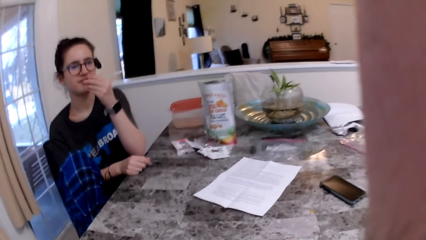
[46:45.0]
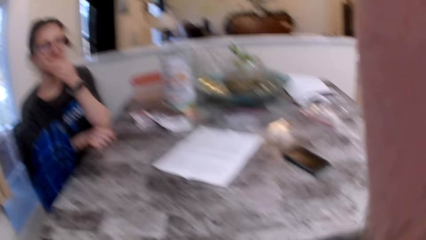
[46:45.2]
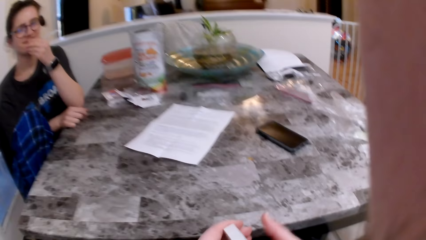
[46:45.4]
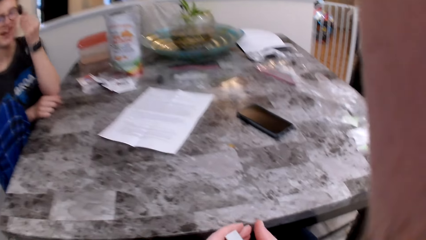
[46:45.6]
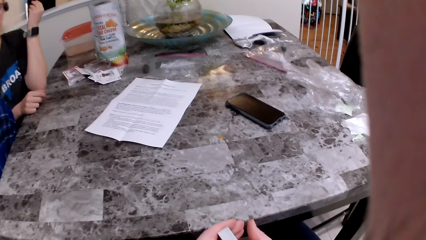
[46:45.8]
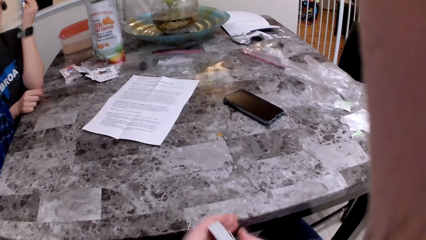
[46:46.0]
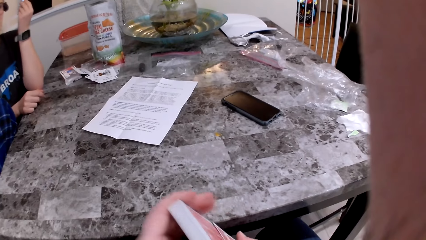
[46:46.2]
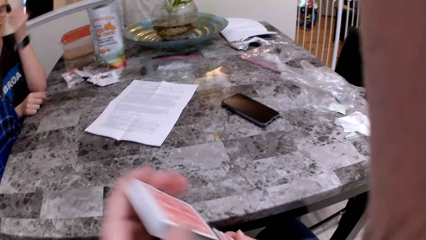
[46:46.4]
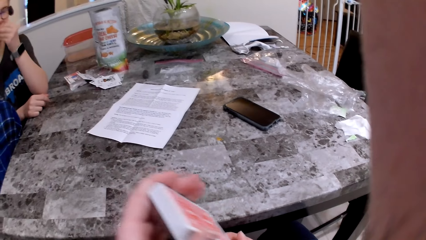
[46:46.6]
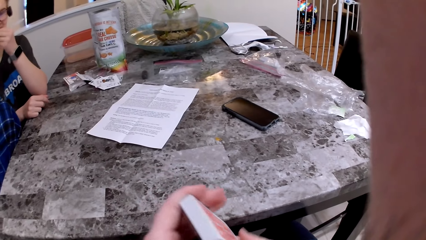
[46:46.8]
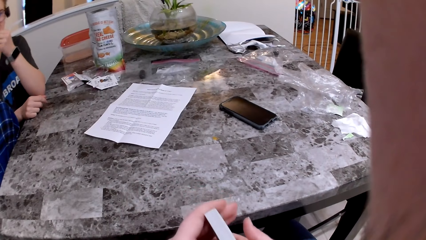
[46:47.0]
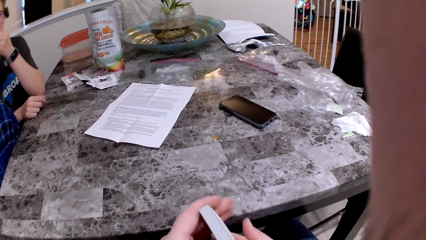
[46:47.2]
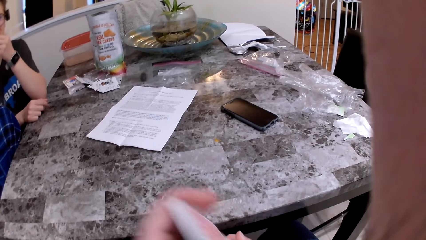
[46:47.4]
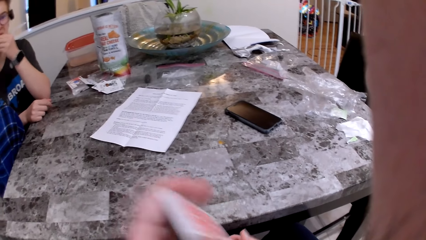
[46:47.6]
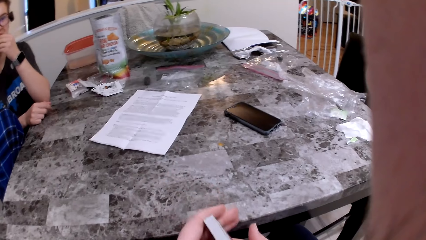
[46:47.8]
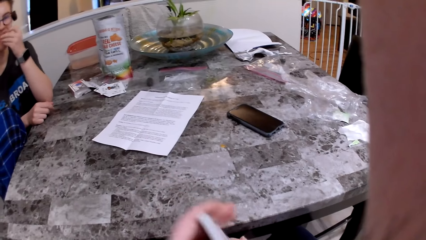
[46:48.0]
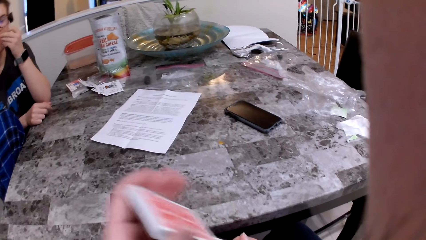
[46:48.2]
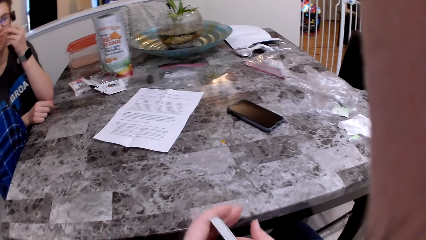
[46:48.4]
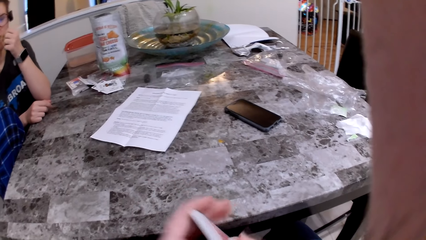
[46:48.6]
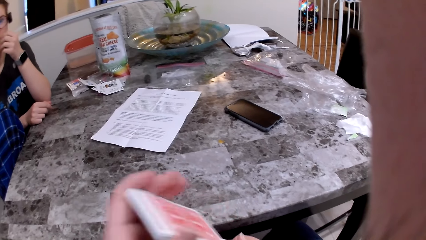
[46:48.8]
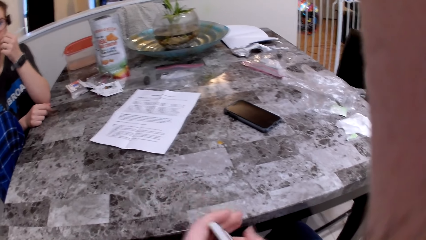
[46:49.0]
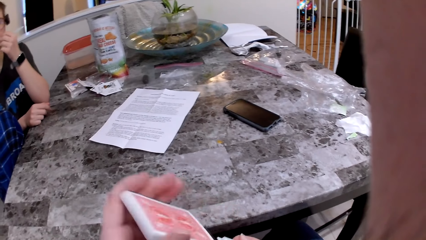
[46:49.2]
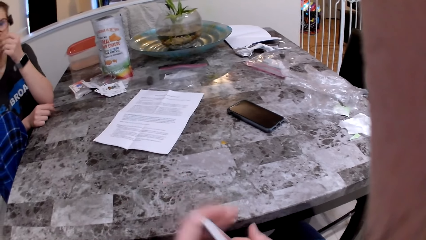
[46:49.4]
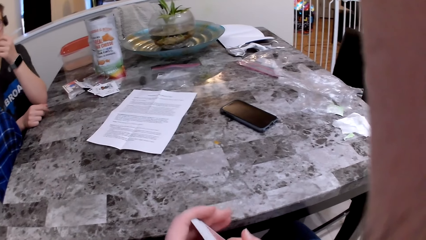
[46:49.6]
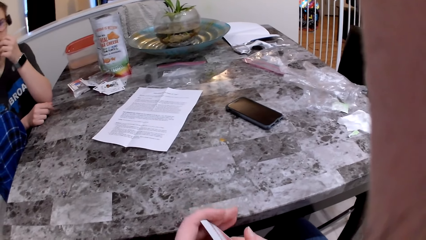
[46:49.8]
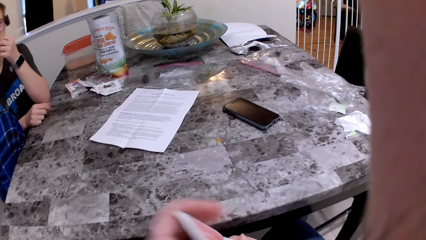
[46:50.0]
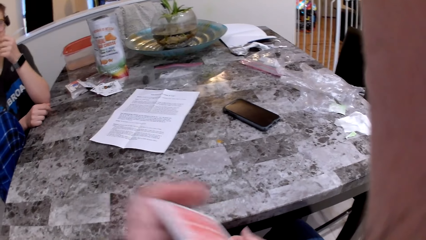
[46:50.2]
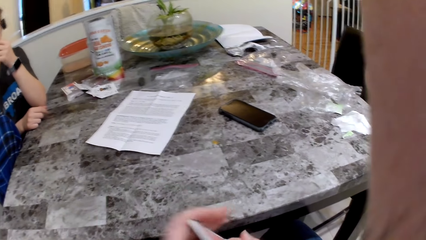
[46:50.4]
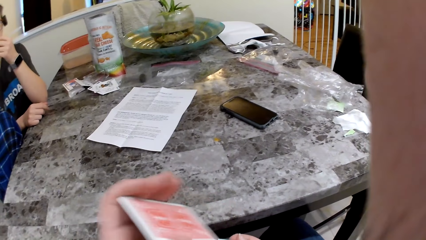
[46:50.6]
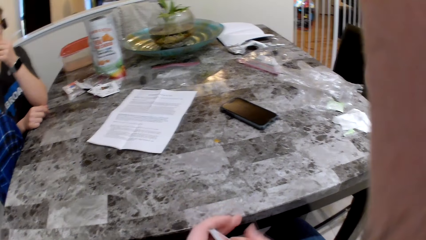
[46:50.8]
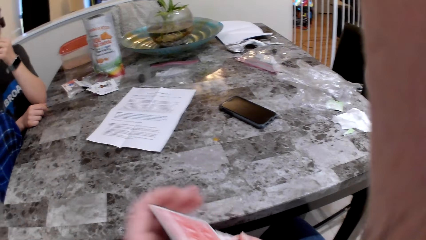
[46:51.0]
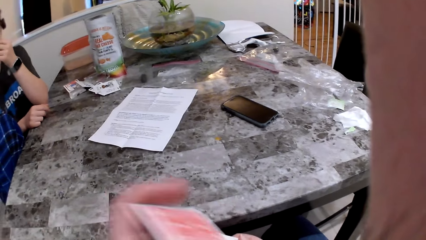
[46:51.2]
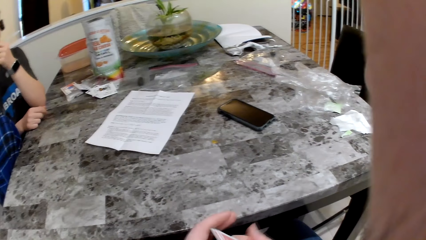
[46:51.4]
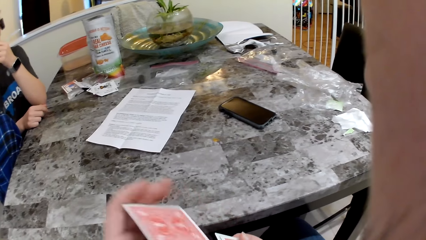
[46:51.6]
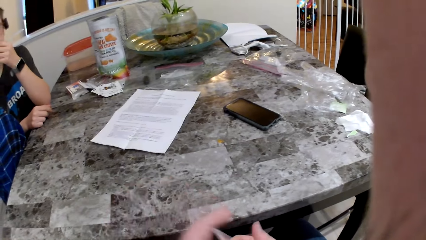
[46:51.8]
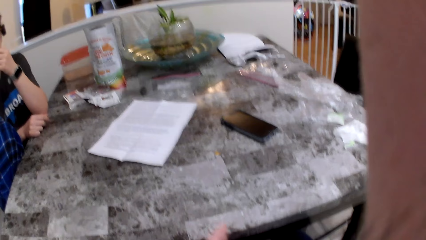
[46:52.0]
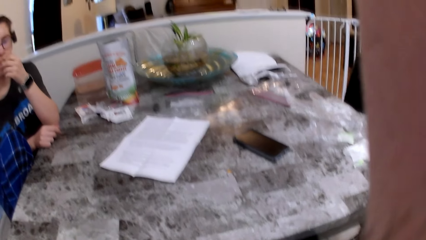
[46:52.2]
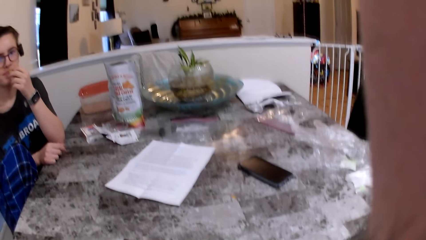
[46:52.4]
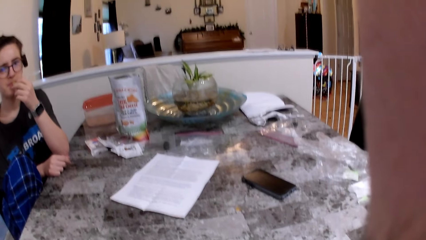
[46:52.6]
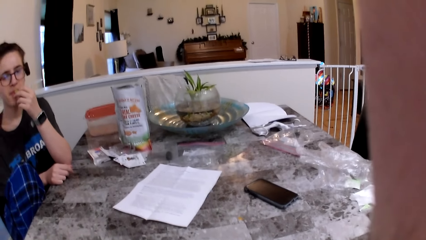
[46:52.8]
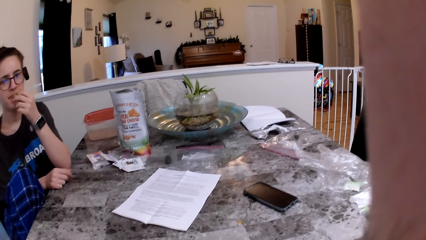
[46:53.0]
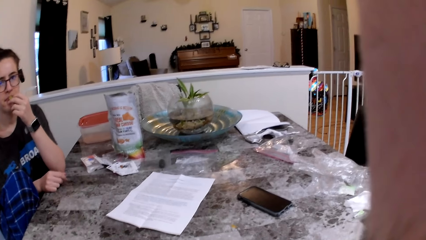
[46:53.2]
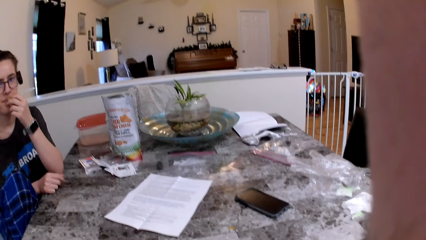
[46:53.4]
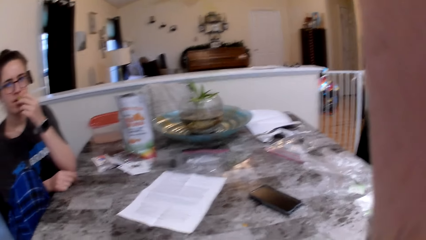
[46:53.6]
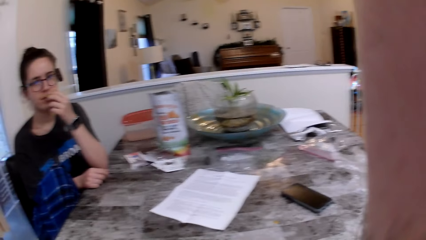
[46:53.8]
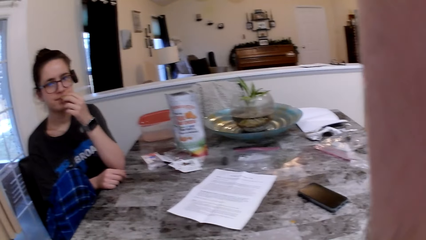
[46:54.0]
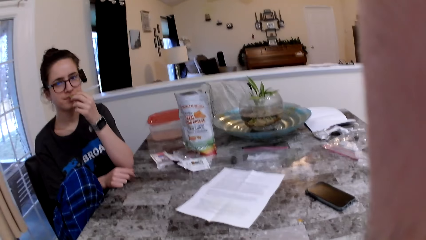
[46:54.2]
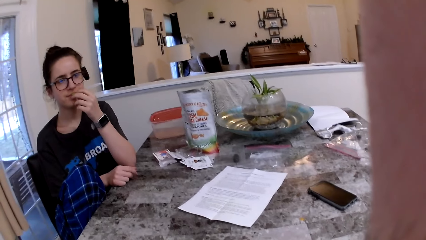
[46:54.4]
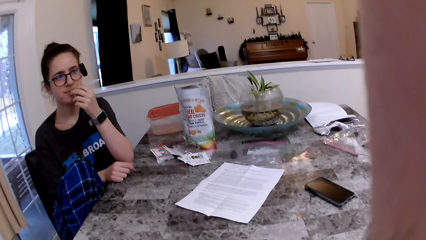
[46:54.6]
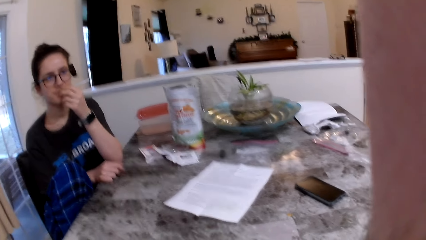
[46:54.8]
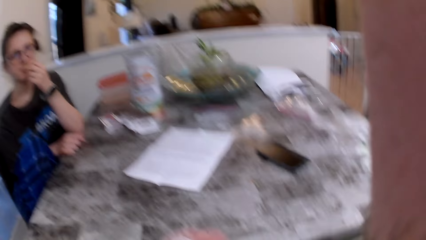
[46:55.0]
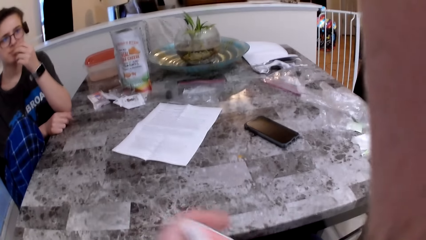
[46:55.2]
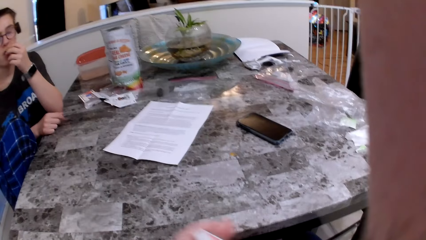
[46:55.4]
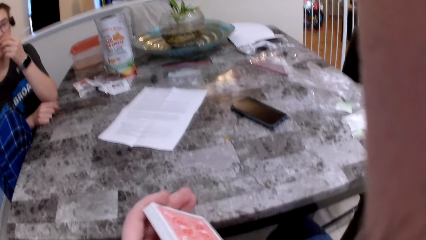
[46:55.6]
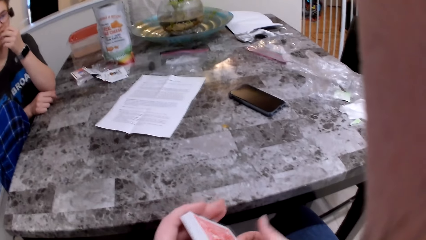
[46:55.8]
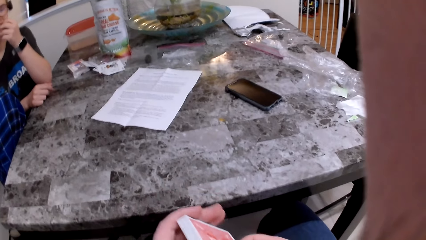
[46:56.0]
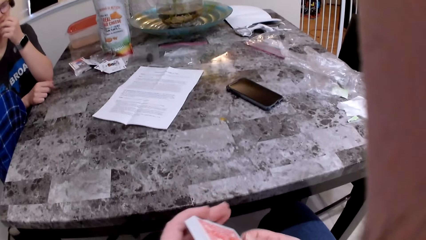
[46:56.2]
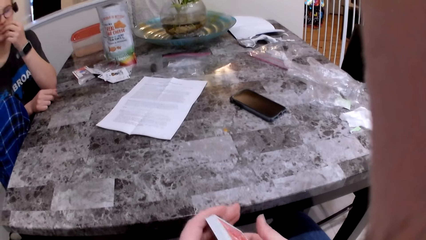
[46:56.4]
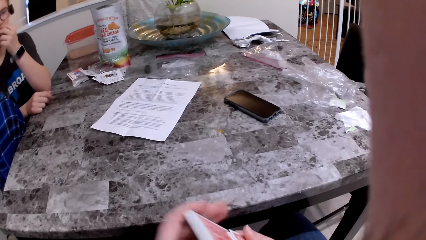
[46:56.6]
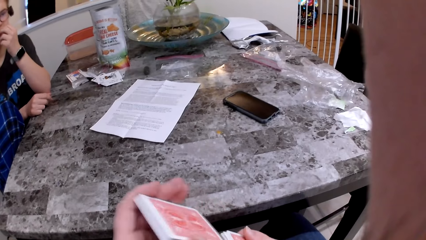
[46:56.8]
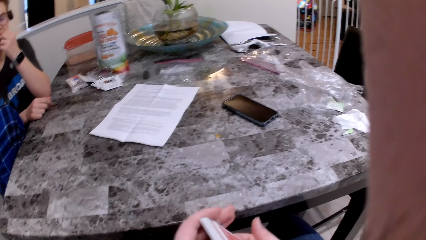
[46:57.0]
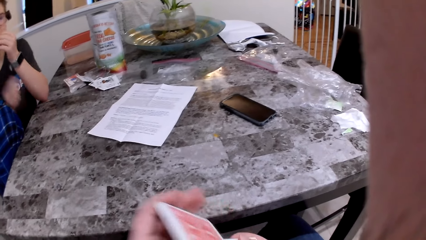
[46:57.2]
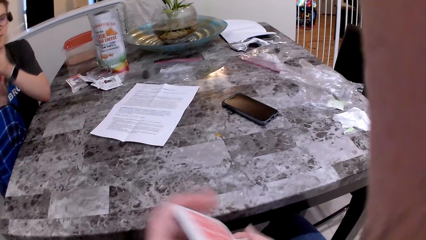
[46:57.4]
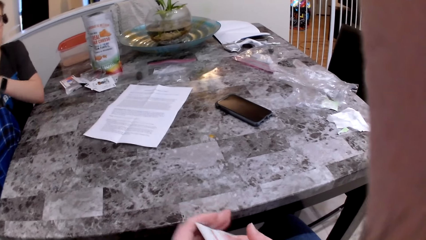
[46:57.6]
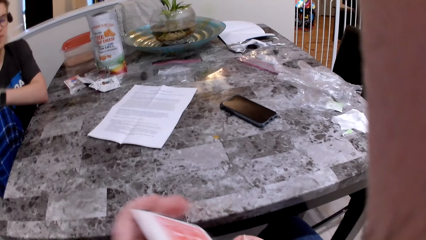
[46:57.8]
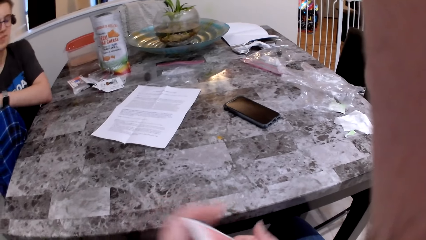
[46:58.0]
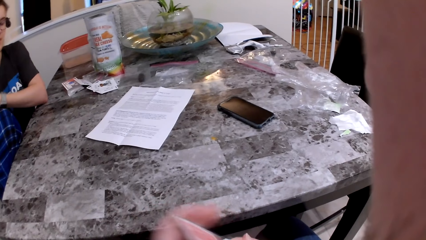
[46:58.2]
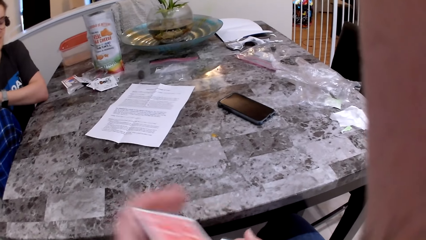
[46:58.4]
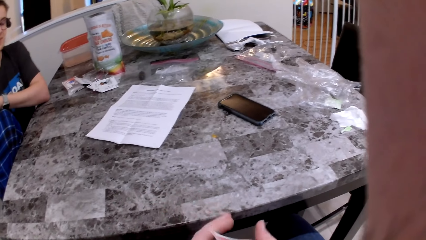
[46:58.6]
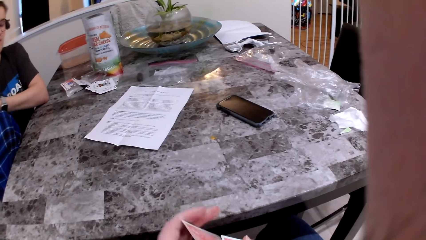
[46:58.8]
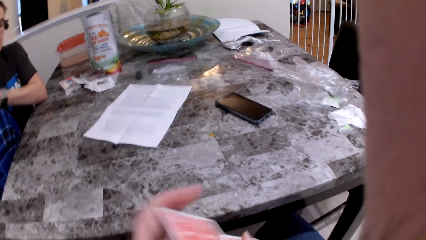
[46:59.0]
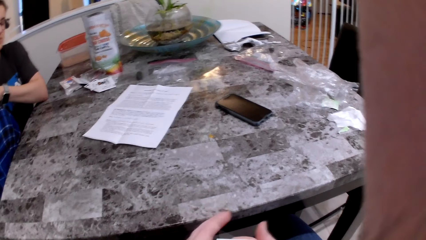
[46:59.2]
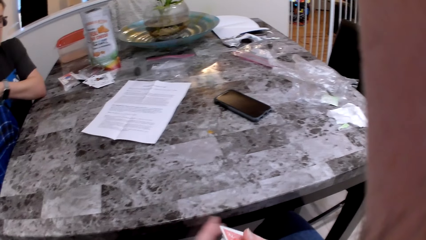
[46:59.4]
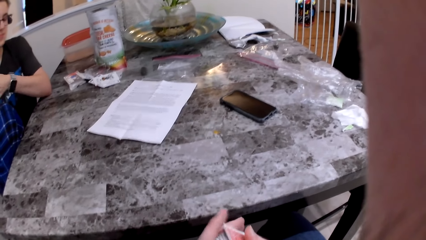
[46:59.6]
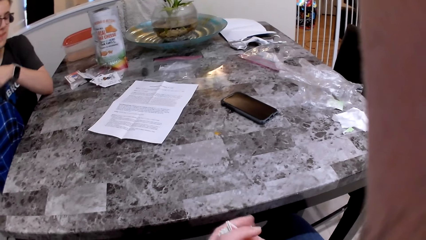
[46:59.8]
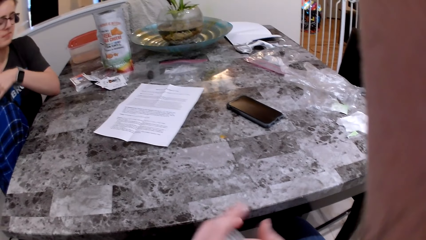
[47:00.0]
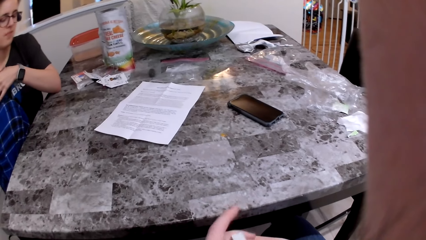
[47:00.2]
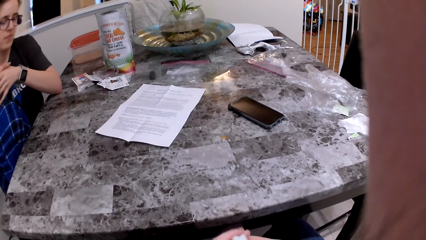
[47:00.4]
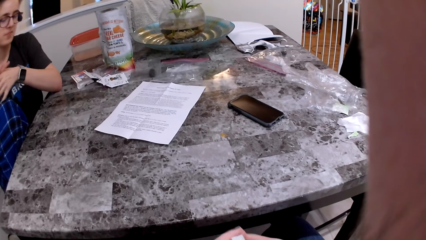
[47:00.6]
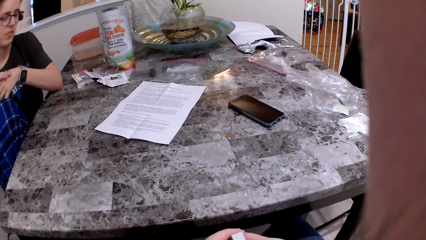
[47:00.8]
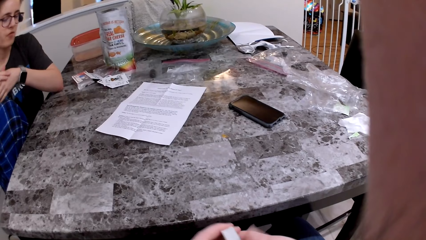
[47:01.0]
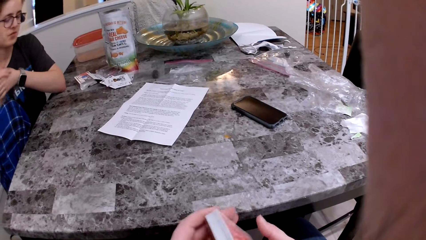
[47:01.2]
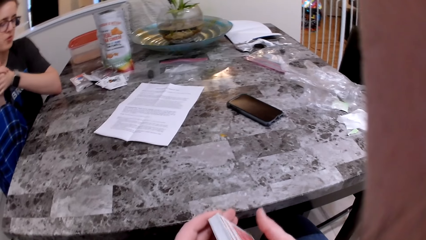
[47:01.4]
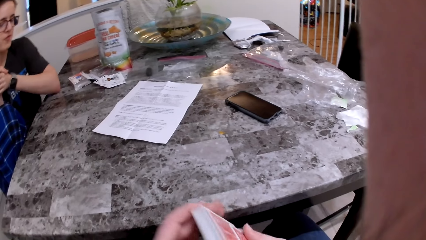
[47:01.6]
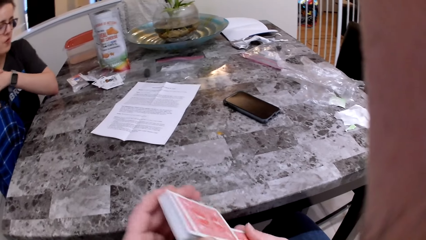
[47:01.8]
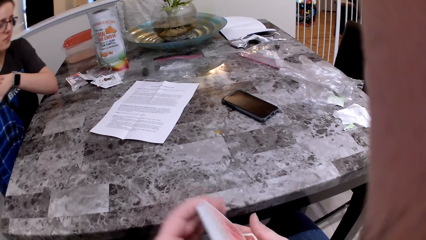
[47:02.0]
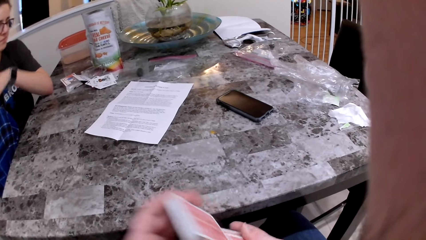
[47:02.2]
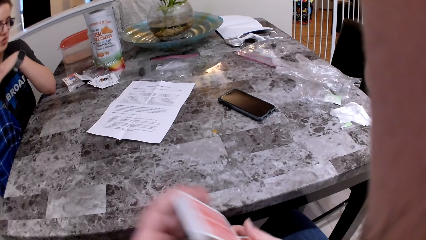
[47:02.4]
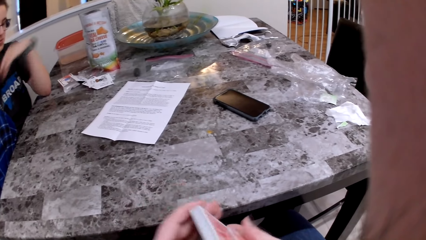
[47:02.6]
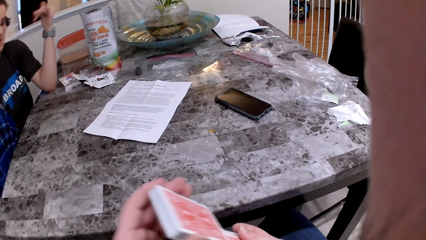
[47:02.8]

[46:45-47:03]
The woman eats the cheese snack. The camera wearer mixes the cards together.
